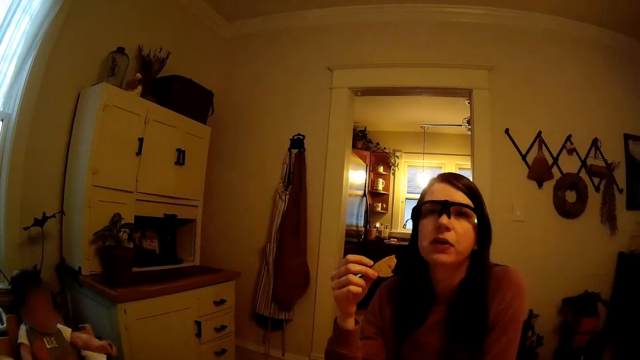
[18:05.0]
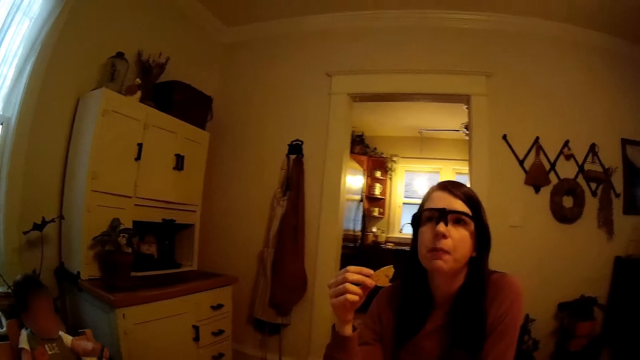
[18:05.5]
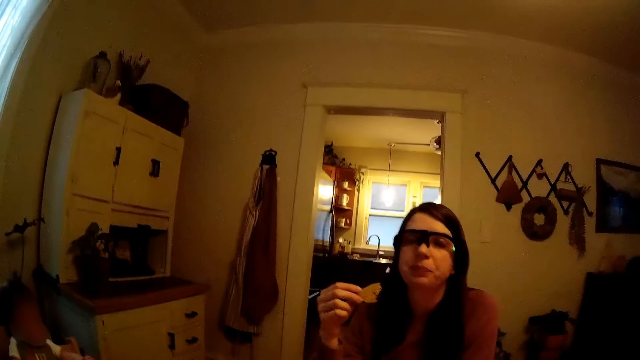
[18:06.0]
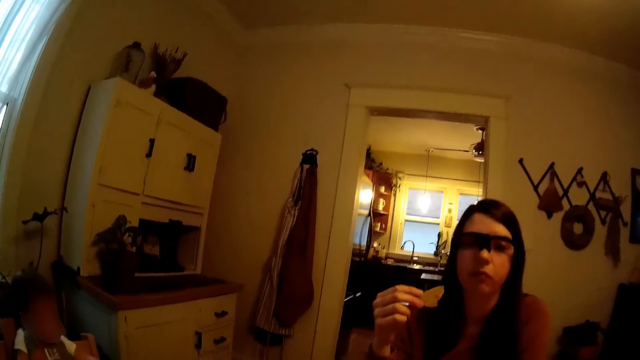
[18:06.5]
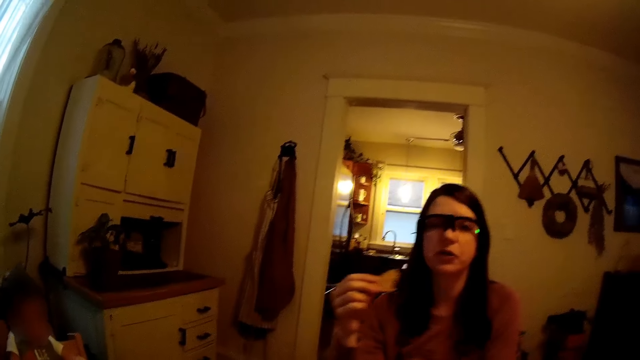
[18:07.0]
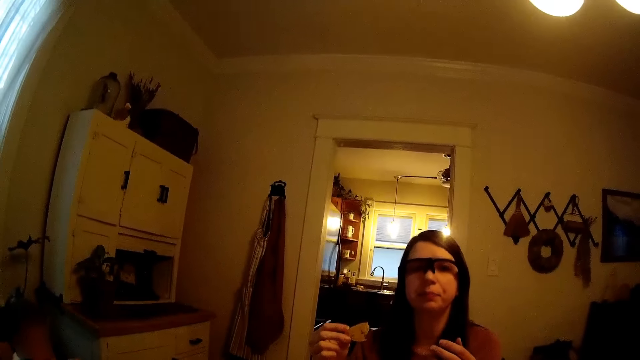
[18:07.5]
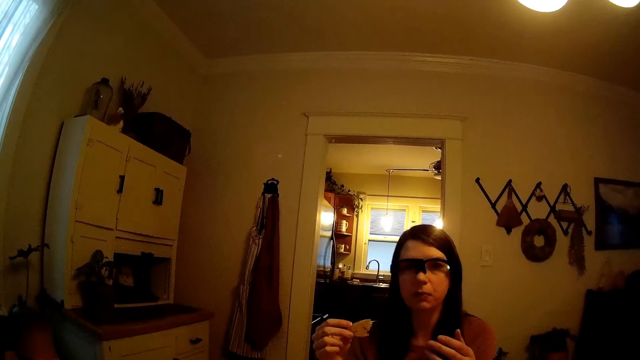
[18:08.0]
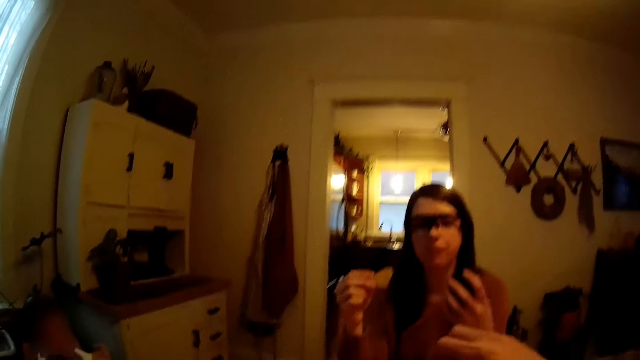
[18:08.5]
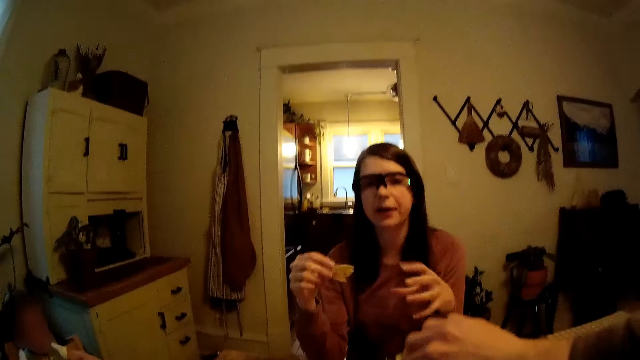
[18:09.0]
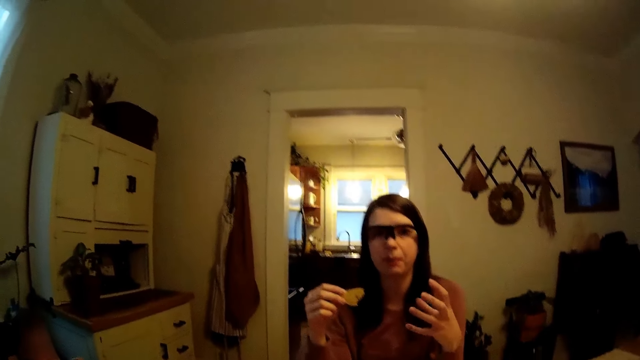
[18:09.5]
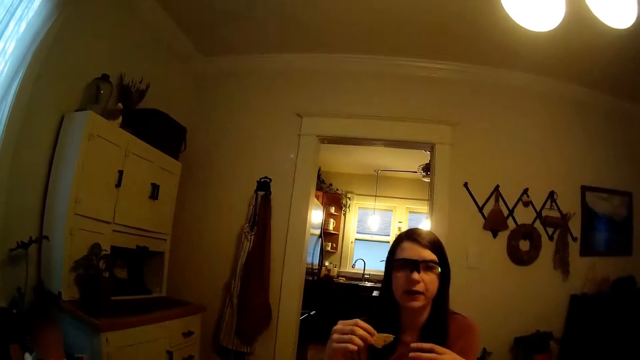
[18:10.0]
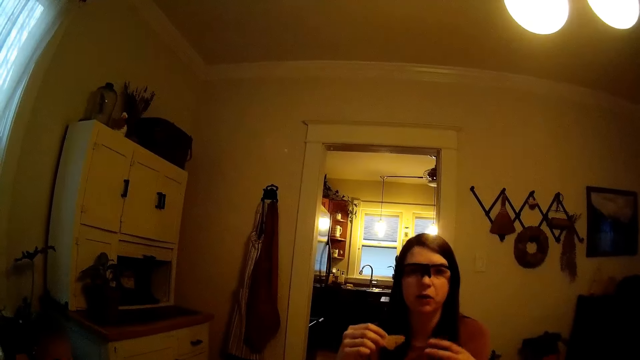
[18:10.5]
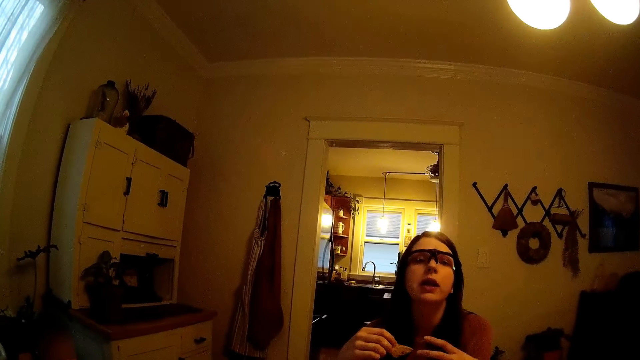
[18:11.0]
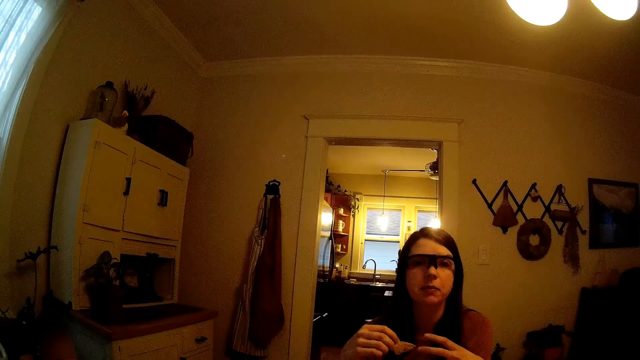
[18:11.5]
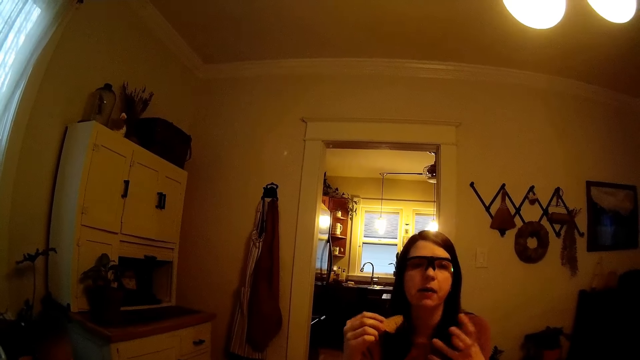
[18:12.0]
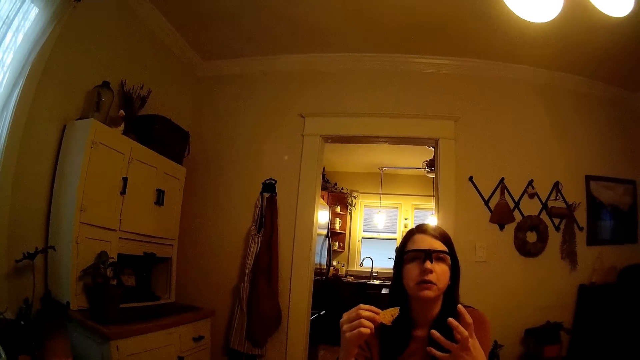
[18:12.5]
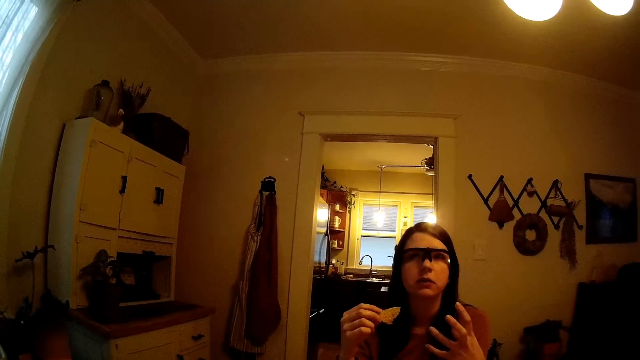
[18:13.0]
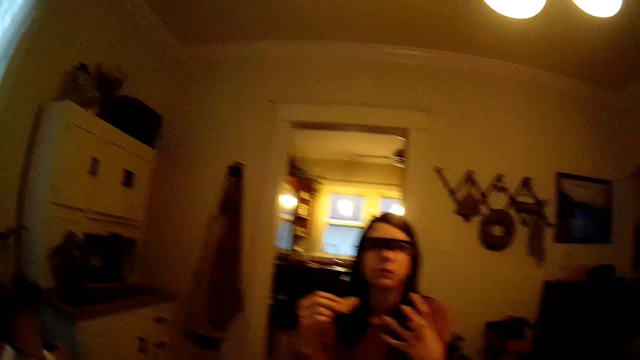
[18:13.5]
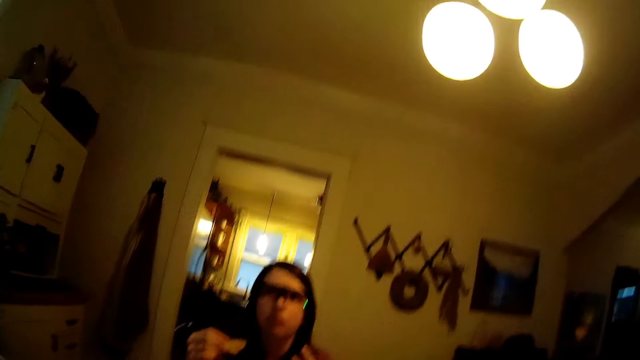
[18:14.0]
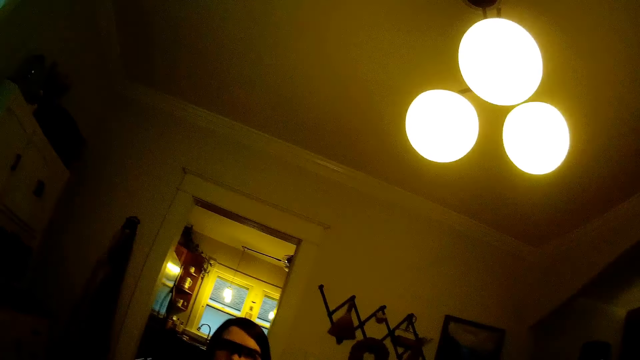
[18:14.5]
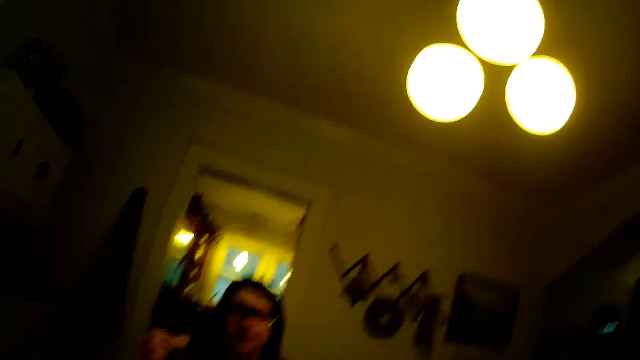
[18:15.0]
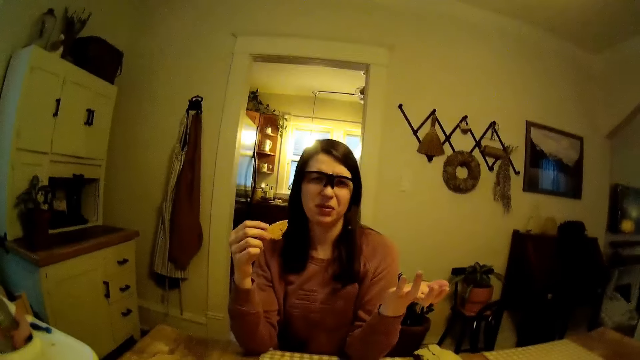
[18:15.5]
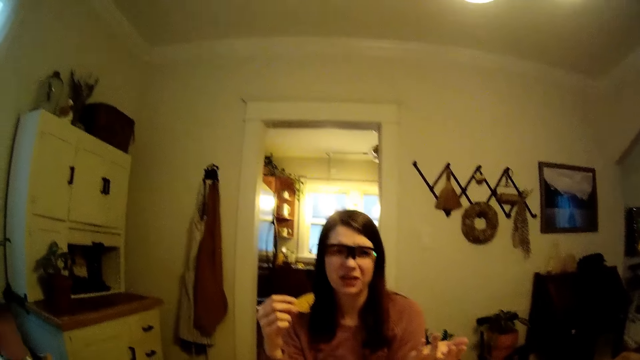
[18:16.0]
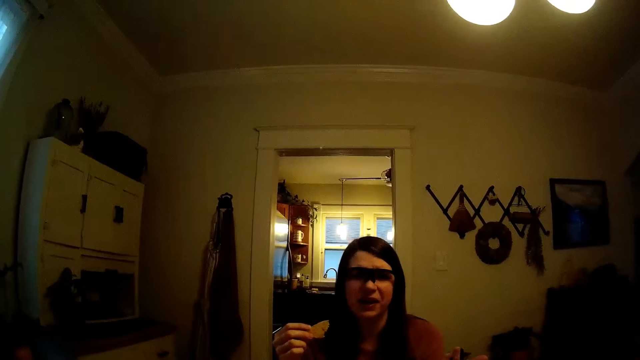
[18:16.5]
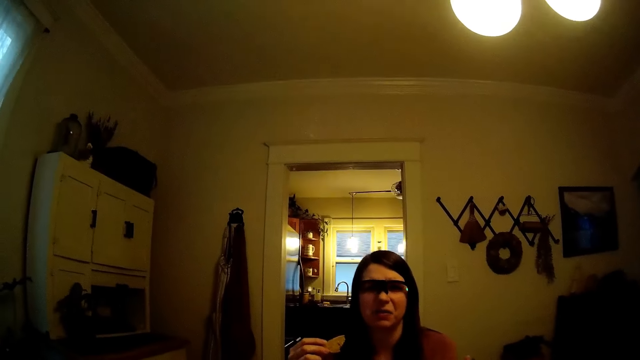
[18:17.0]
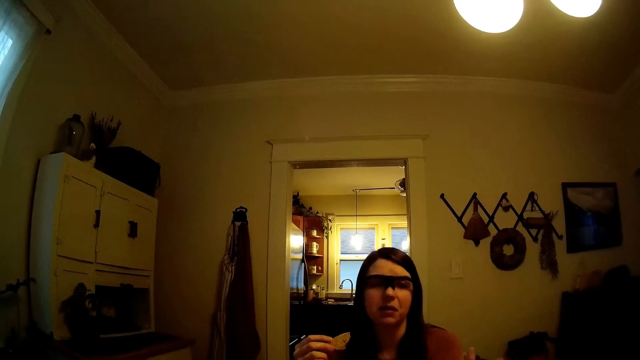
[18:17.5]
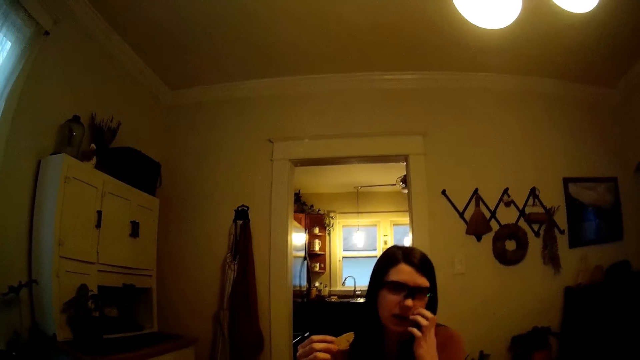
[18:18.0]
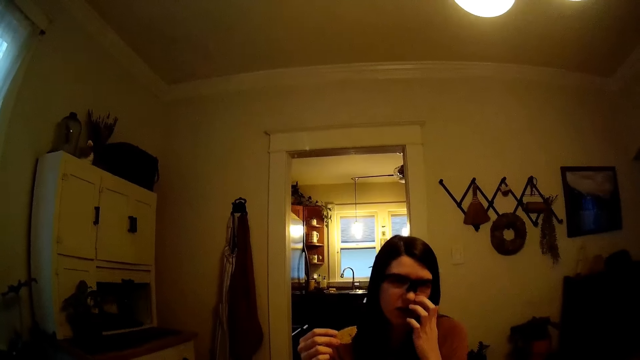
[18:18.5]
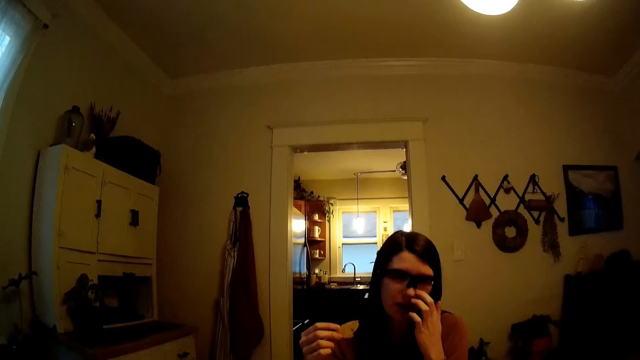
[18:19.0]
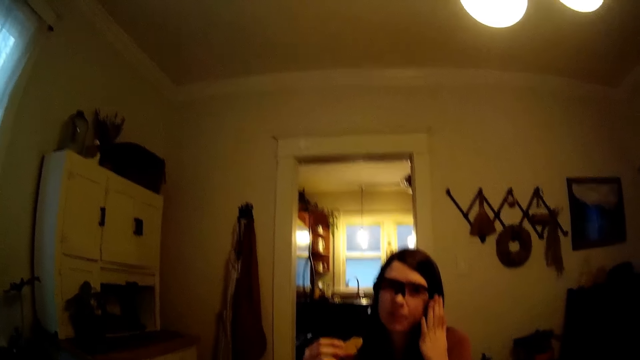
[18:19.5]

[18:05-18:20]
A woman gestures her hands. A baby looks around. The woman touches her face.

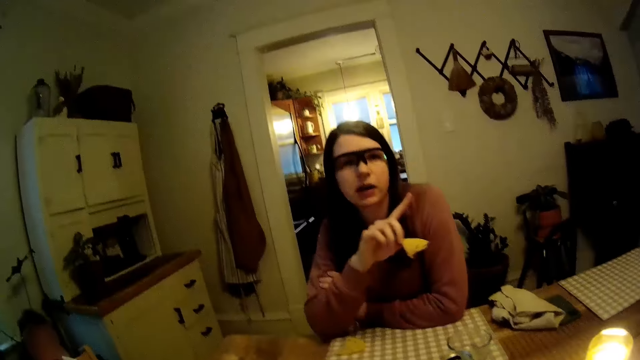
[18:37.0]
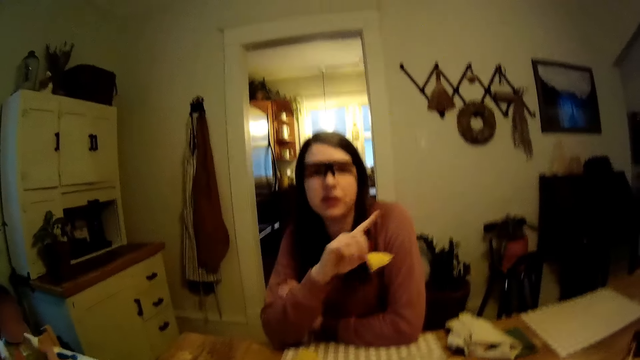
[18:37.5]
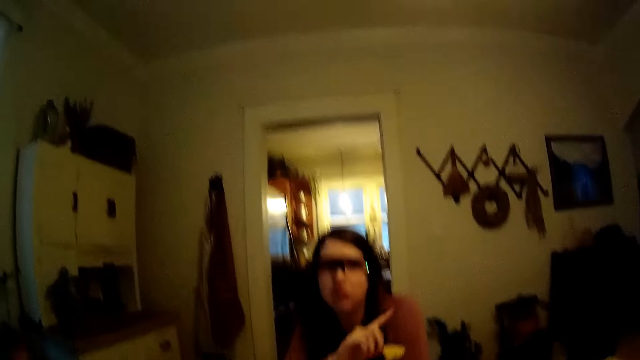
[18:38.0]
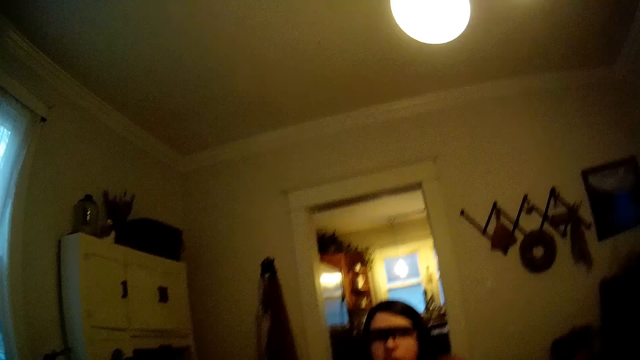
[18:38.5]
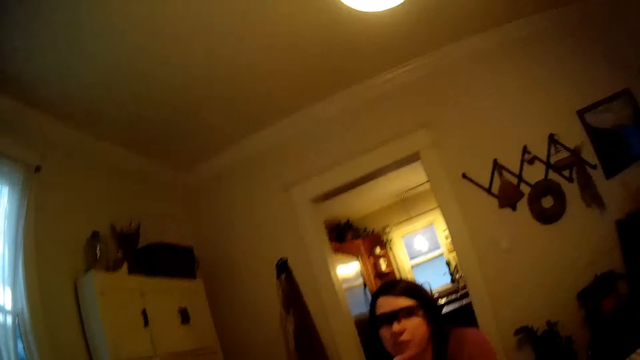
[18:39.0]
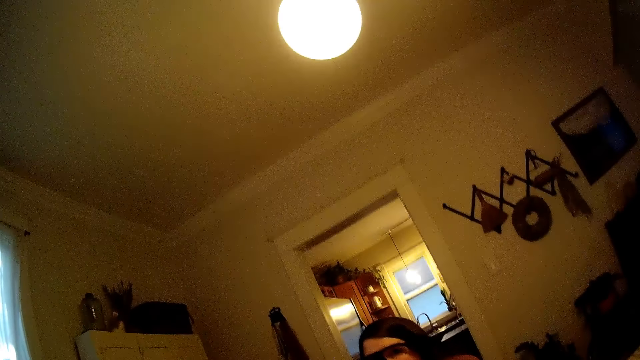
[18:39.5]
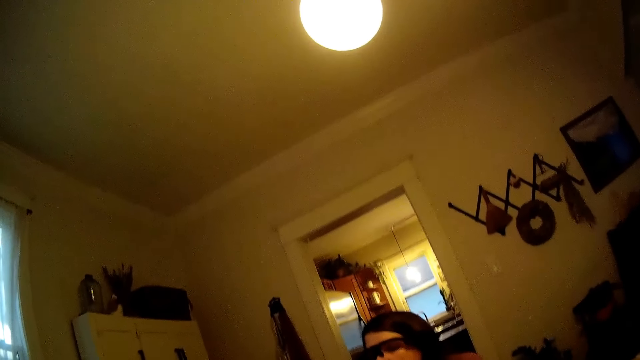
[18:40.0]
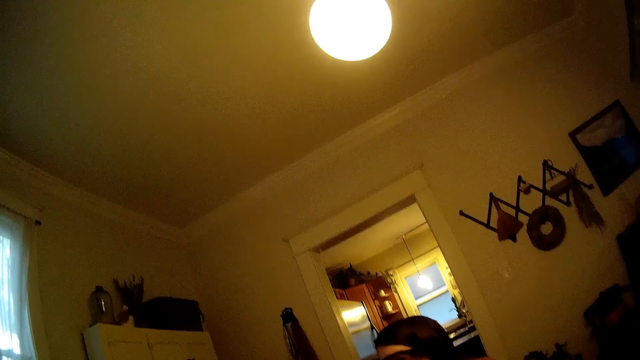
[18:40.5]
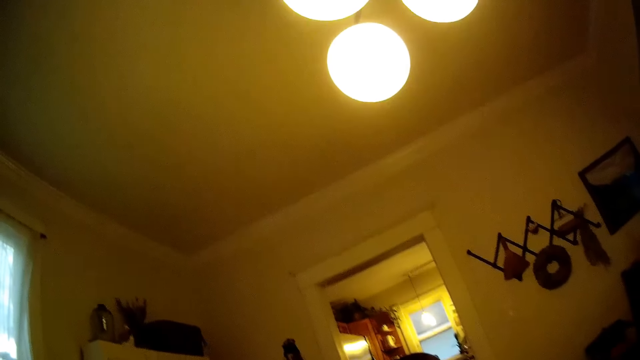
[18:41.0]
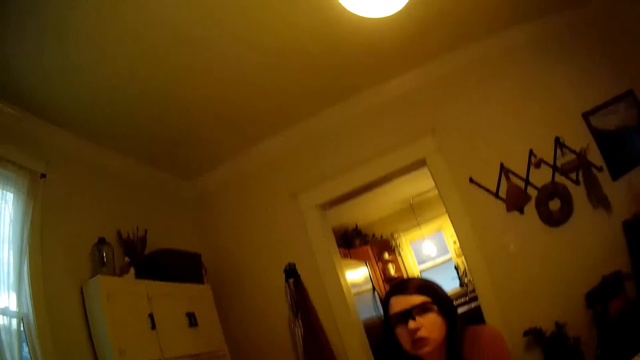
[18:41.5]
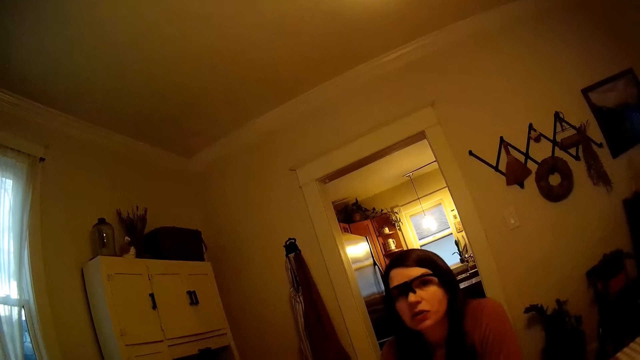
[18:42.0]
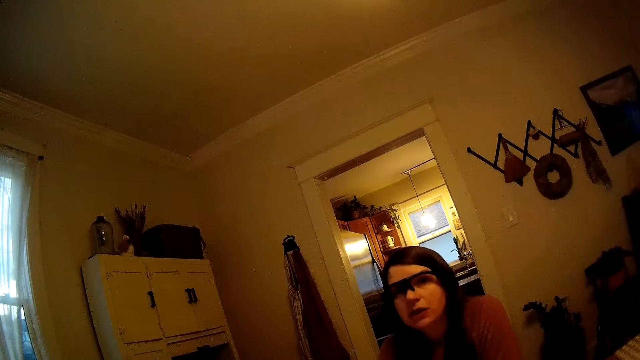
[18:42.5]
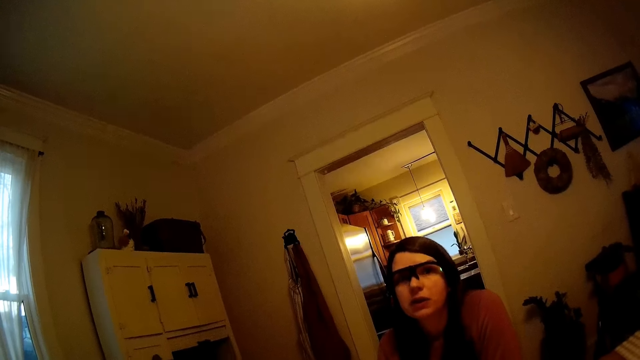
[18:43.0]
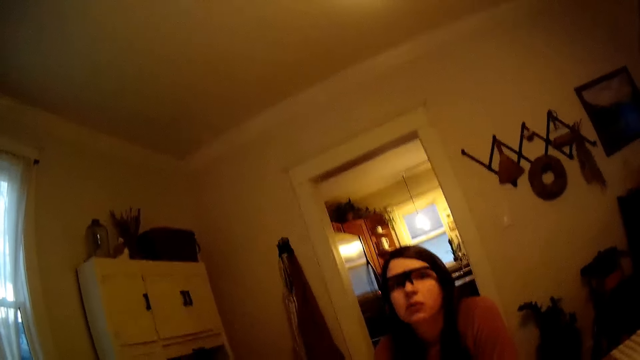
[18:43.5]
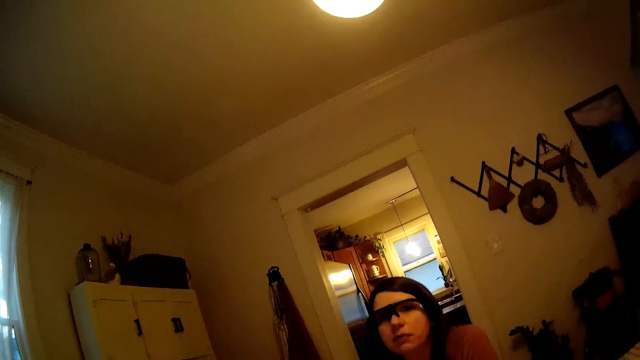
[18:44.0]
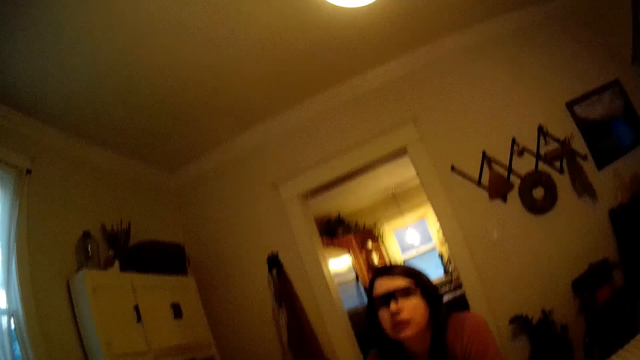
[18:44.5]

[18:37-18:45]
A baby looks around.
